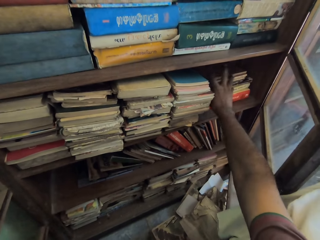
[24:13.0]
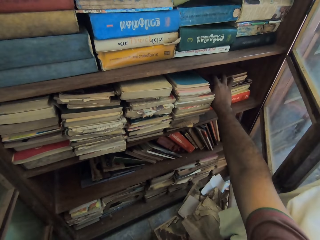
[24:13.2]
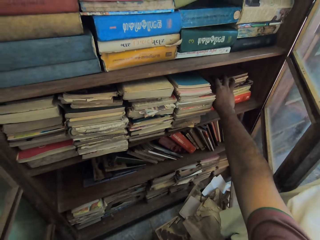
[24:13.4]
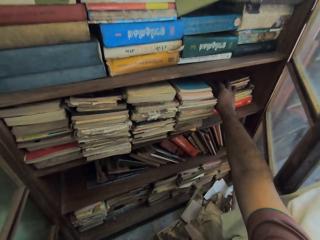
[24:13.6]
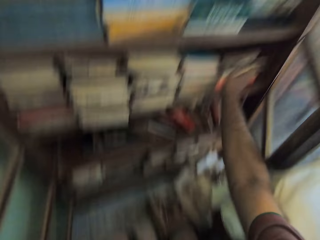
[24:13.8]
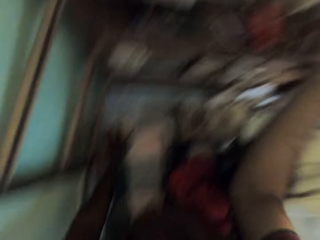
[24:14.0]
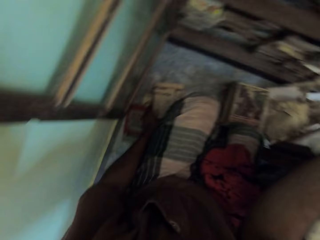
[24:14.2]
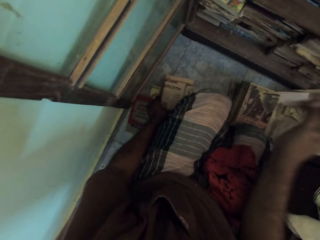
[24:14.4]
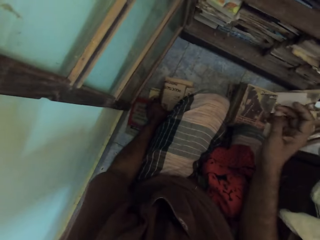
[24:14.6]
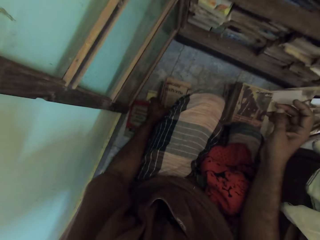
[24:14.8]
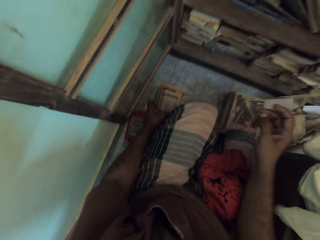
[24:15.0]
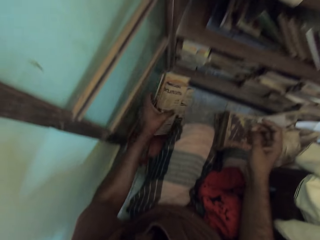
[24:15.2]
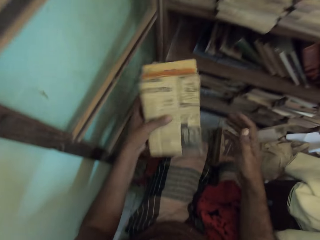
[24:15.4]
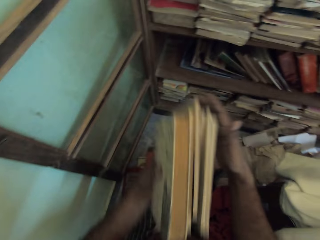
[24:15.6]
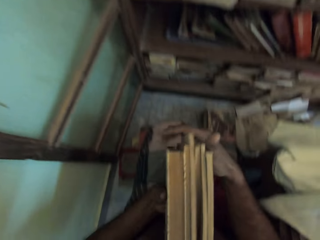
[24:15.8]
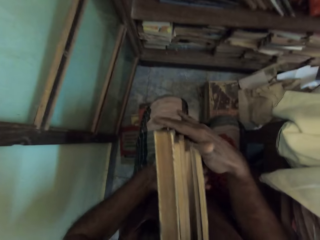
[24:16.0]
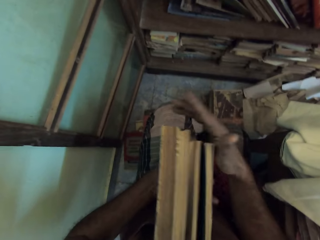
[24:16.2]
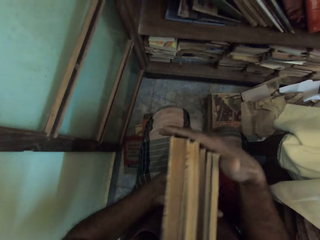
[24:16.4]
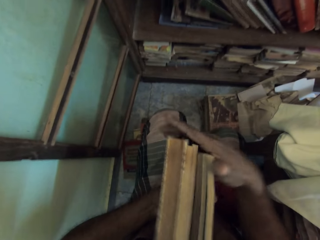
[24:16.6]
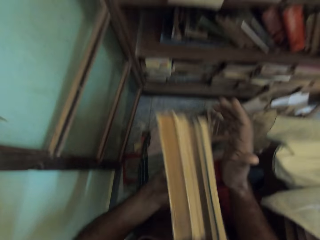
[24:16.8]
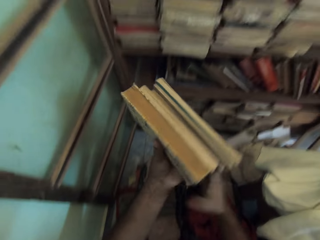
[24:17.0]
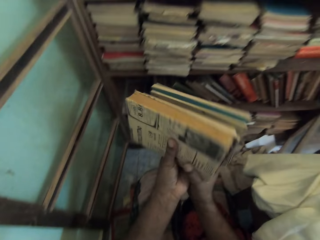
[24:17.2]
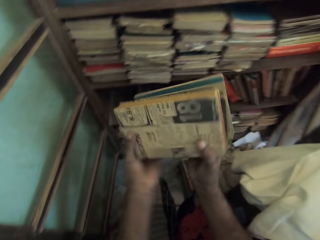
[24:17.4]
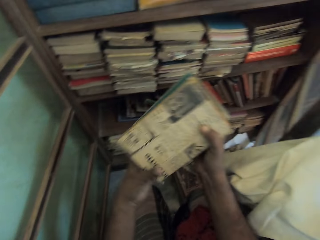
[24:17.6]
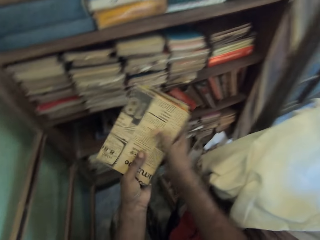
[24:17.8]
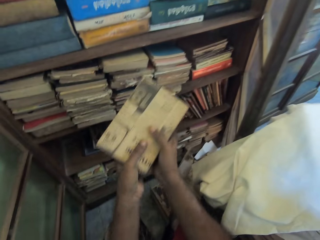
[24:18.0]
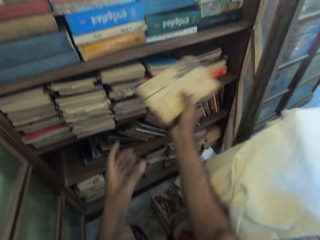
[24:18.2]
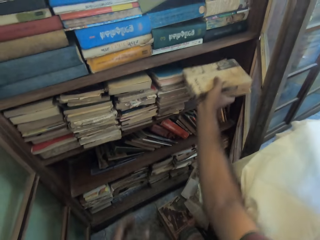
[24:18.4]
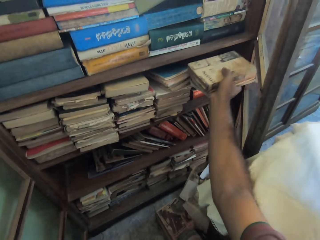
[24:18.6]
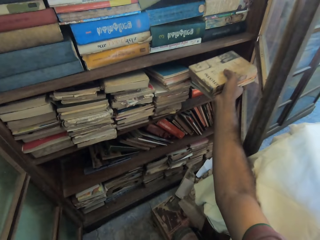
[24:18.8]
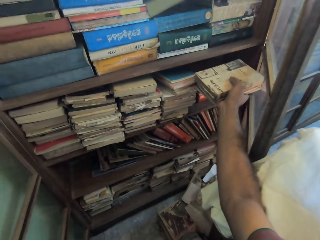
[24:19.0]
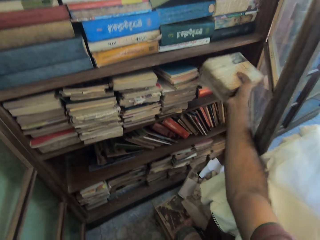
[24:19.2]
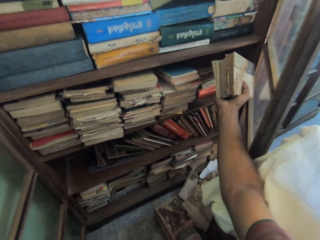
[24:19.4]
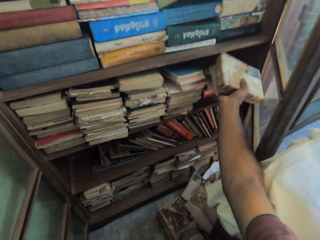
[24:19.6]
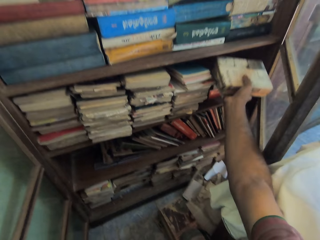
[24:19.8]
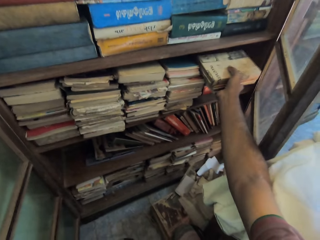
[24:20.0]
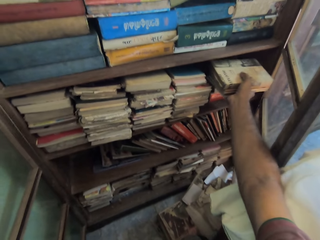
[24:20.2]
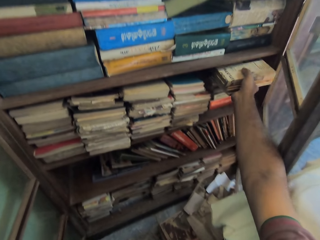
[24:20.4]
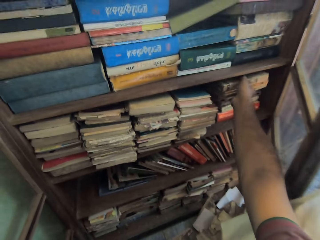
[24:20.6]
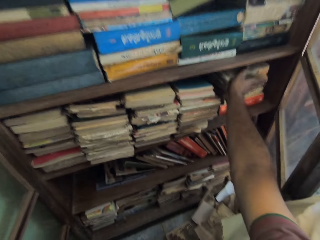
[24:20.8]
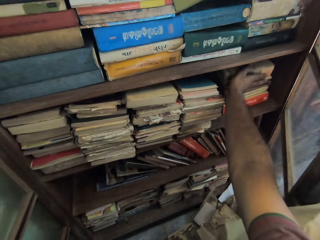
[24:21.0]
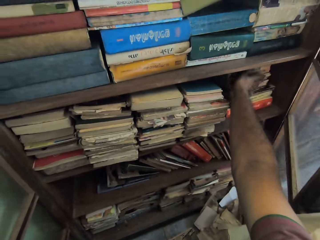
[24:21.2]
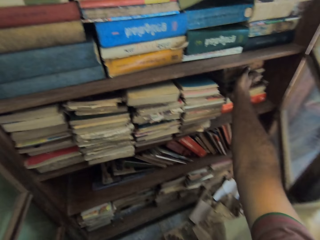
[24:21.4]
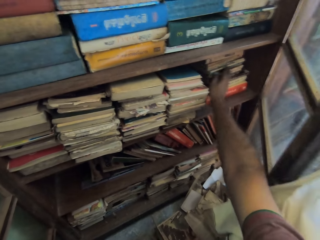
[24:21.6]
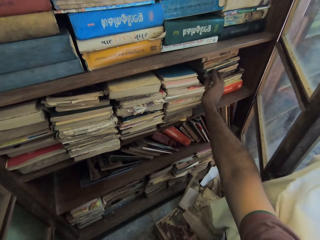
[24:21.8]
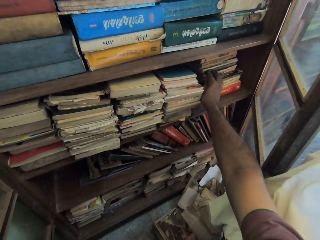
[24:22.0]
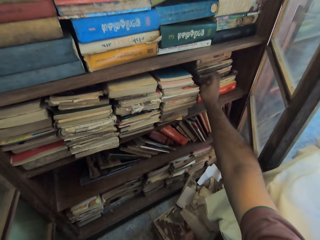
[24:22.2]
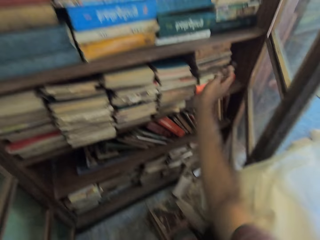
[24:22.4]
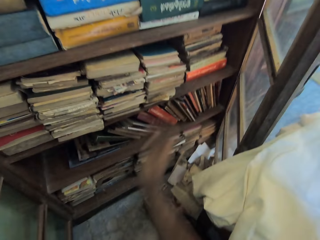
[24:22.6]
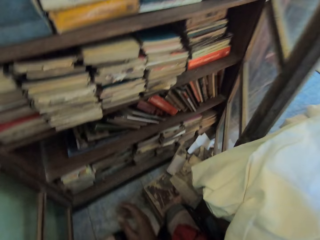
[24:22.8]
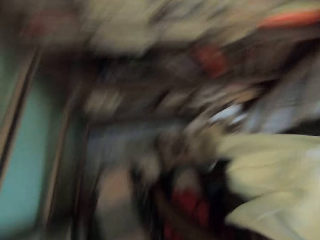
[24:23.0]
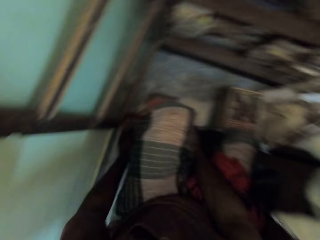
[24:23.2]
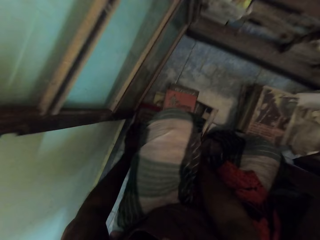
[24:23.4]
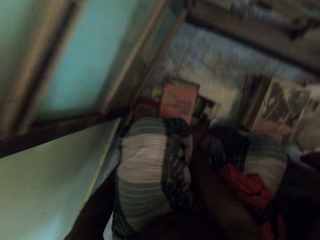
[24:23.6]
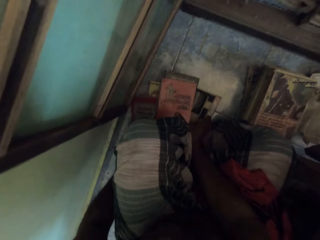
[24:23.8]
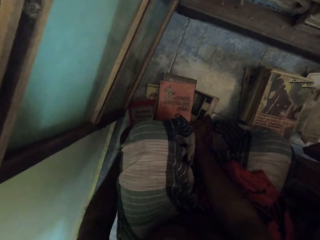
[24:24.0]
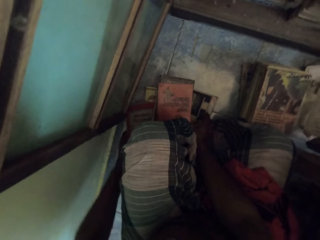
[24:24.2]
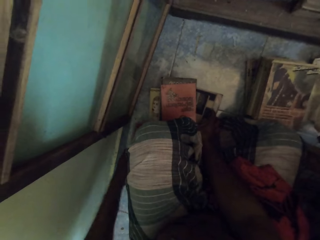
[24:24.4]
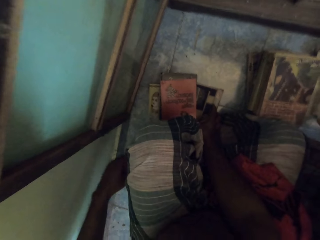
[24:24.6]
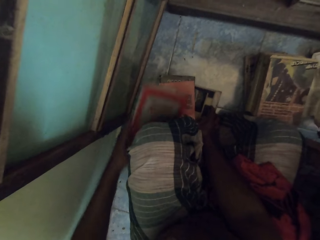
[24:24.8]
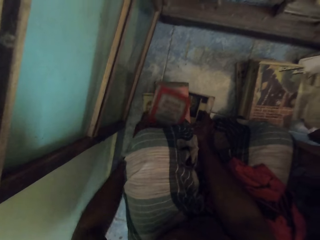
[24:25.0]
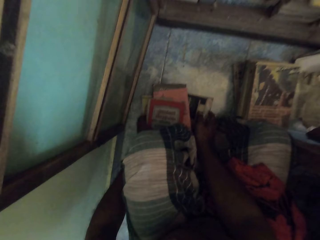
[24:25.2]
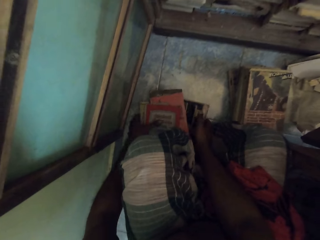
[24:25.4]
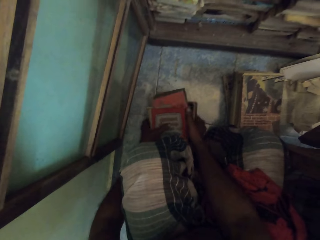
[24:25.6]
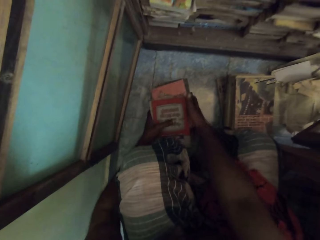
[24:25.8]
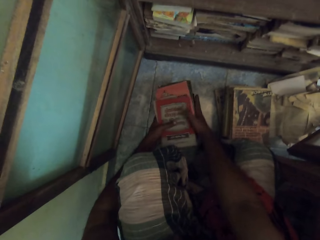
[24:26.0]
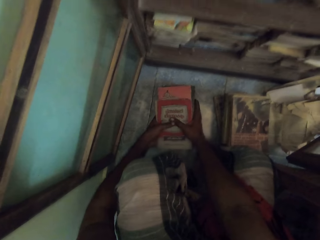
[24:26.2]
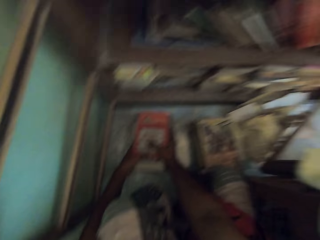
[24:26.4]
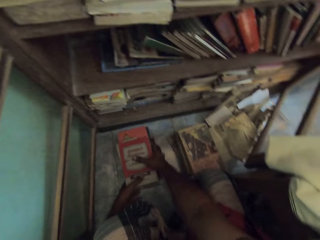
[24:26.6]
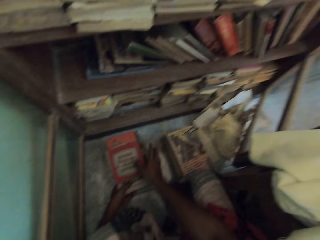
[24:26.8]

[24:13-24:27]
The camera wearer picks up books on the floor. They carry some books. They align the books in hands. They put the books on the shelf. They move books on the floor. They adjust some books.

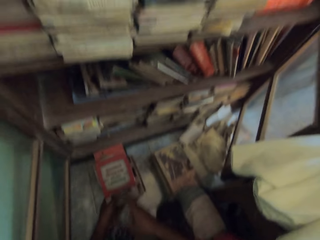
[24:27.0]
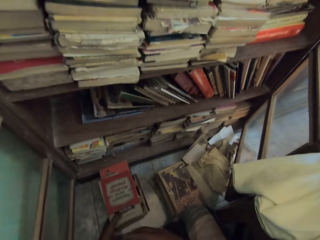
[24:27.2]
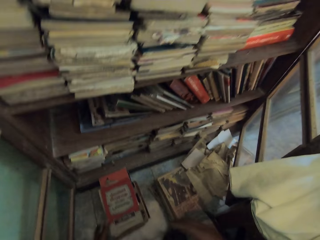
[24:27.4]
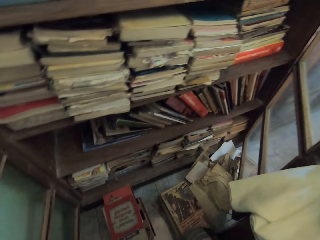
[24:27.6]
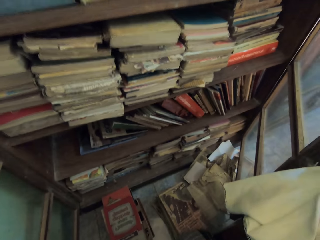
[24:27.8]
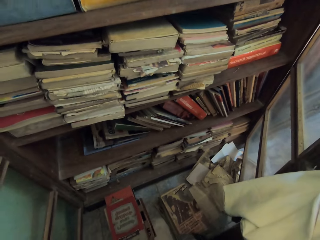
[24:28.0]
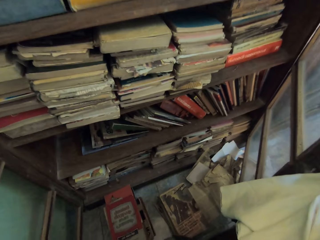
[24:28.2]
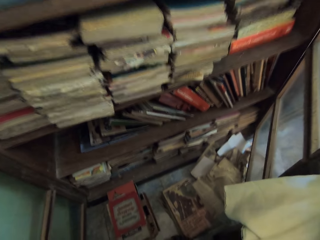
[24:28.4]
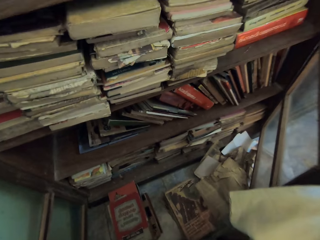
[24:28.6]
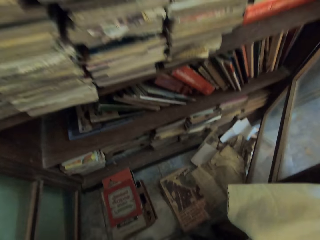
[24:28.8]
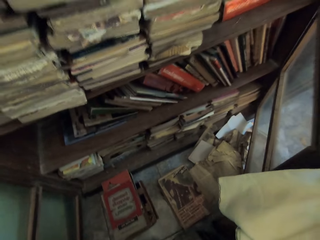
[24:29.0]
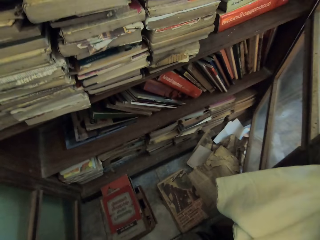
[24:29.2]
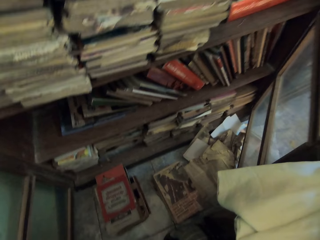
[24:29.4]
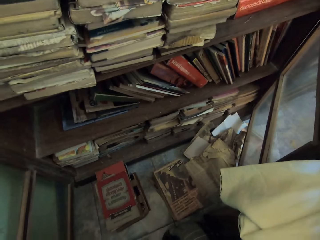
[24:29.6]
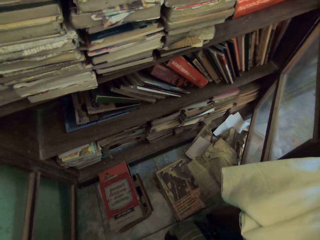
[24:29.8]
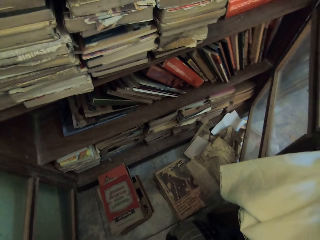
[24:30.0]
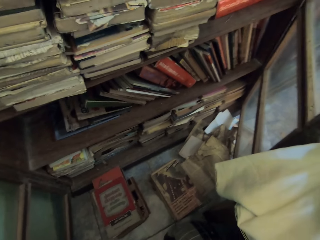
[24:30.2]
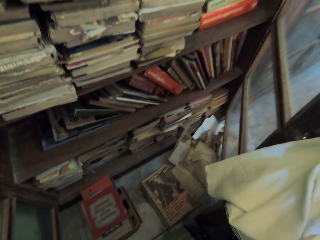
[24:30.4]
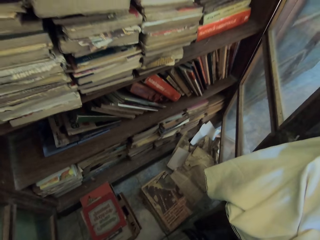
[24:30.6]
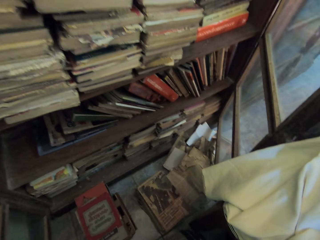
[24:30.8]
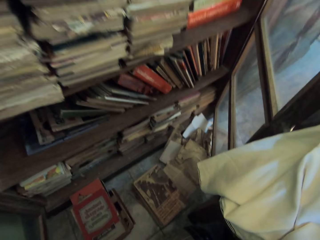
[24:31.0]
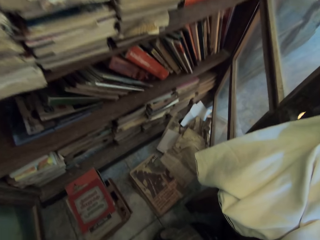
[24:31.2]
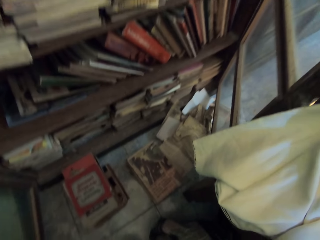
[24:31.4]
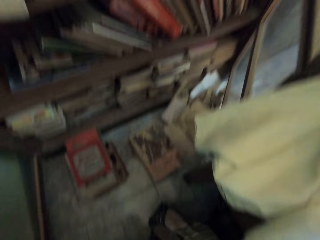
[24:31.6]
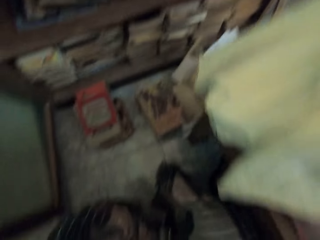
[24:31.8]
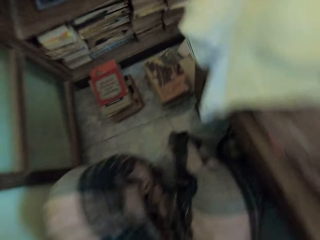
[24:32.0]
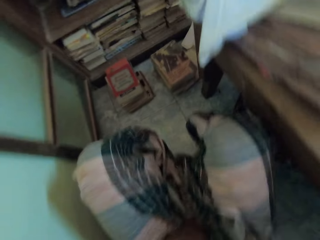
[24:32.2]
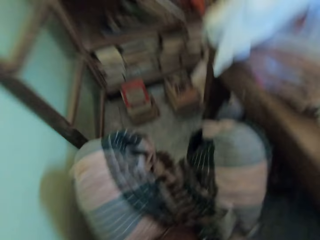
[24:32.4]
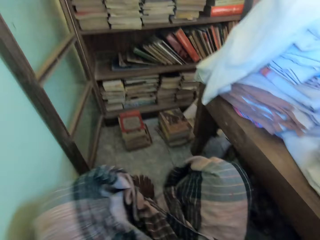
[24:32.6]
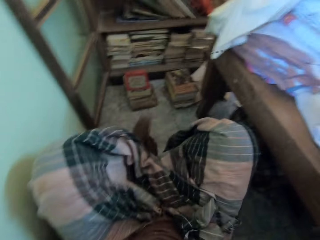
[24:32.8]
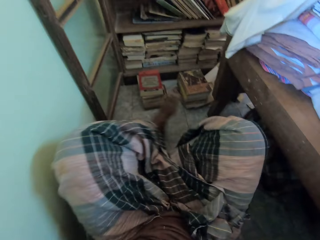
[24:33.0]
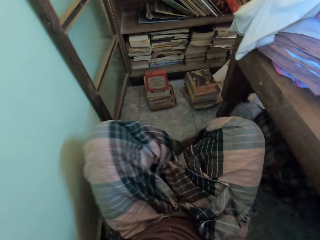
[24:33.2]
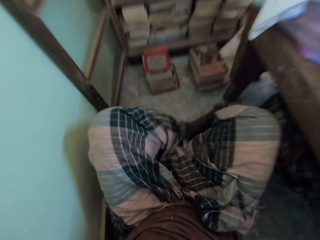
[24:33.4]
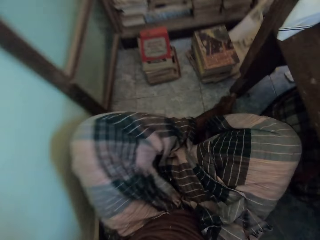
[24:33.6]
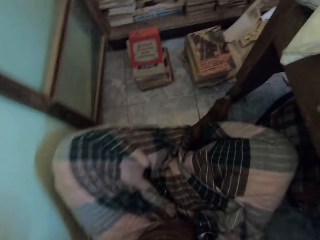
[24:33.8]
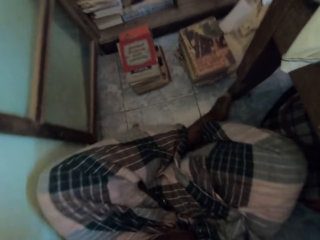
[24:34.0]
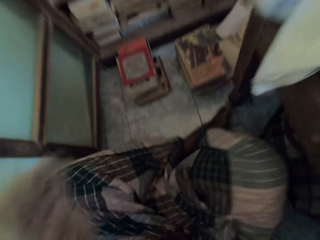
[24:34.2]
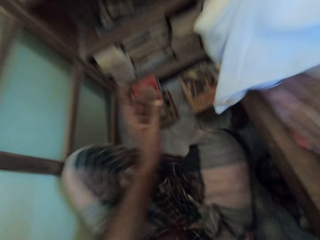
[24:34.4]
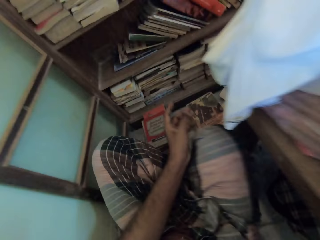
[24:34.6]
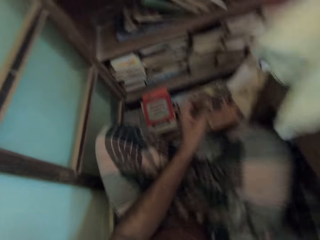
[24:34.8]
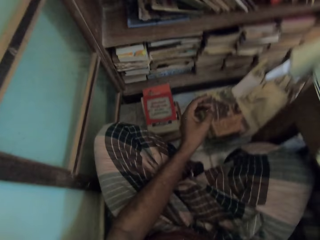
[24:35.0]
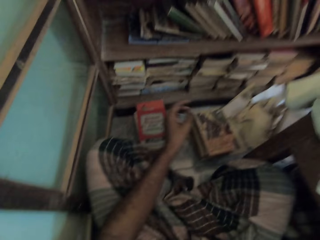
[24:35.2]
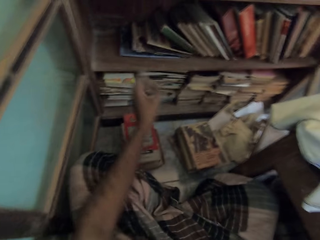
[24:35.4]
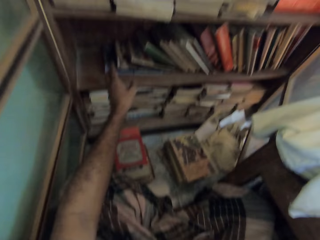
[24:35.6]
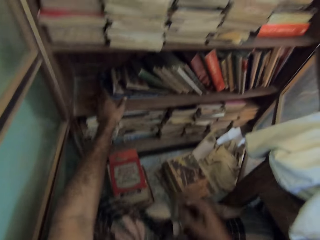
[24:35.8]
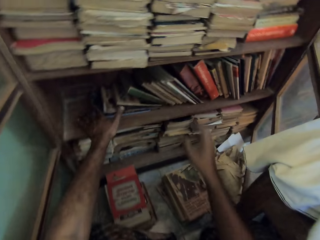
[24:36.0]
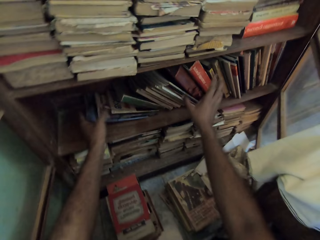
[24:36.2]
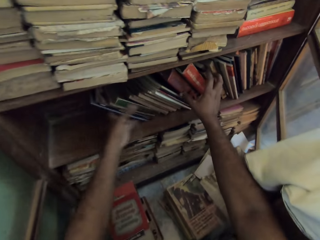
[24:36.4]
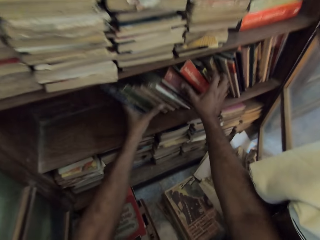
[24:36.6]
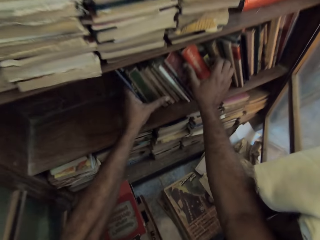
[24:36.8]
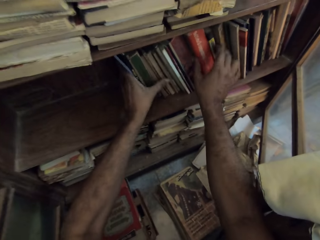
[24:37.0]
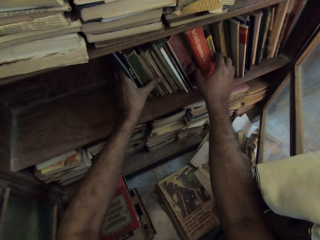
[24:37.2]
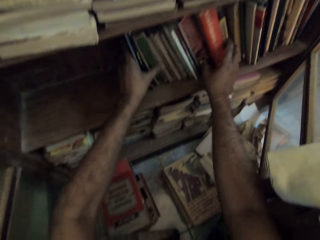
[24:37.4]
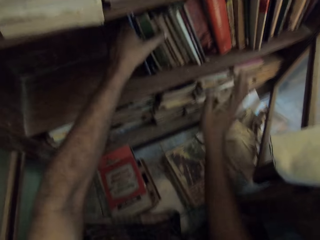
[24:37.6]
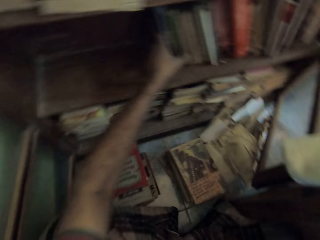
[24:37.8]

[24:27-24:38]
The camera wearer stares in the room. They sit on the floor. They arrange books on the shelf.
